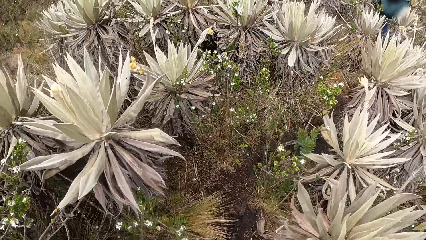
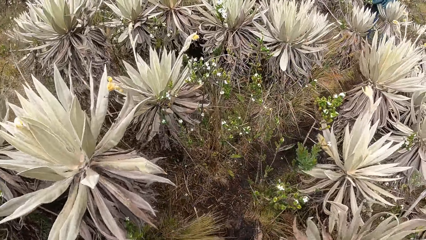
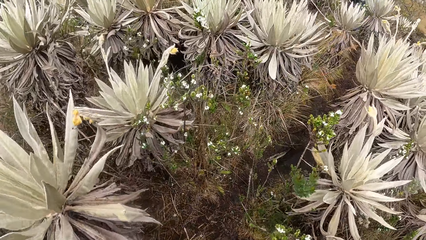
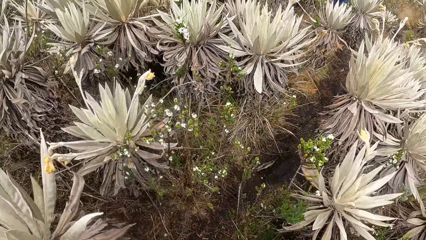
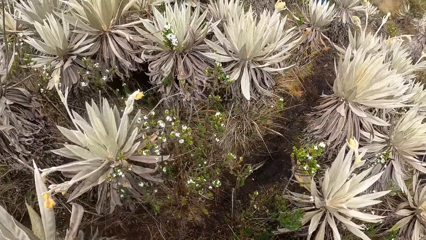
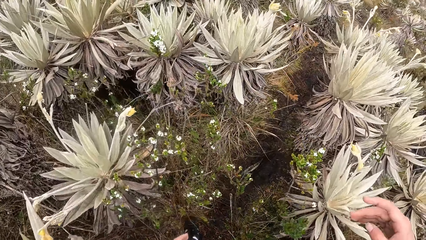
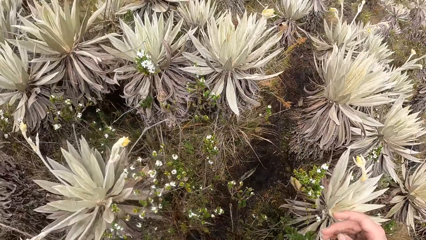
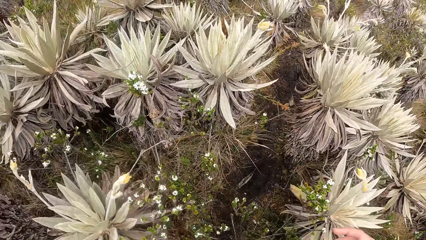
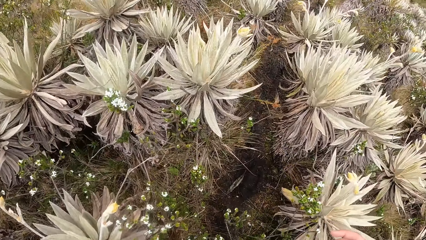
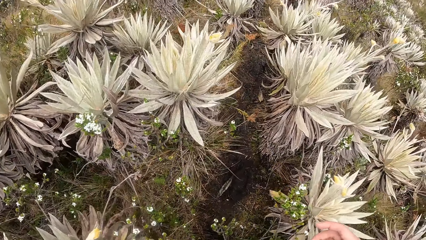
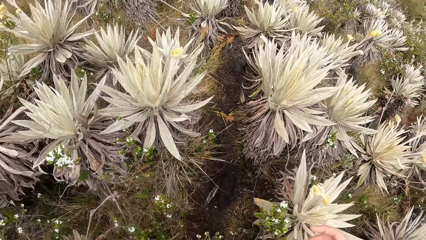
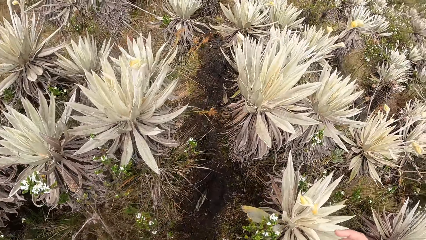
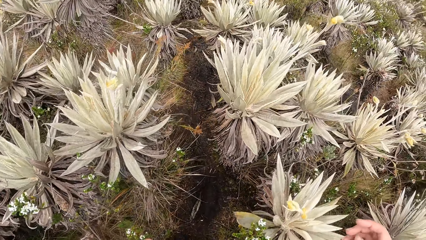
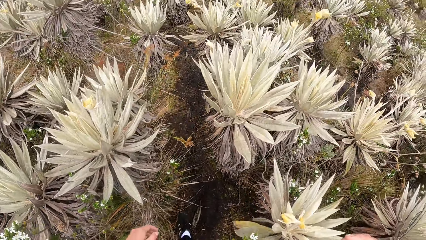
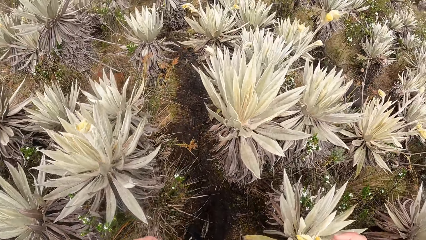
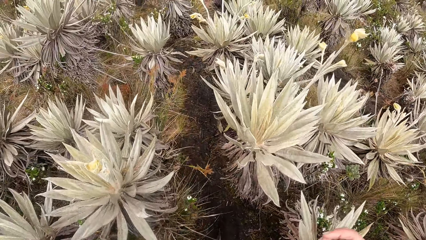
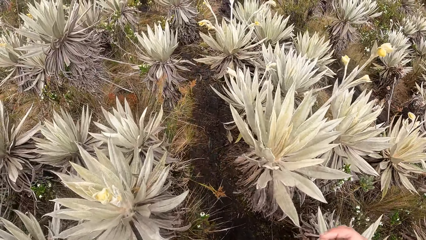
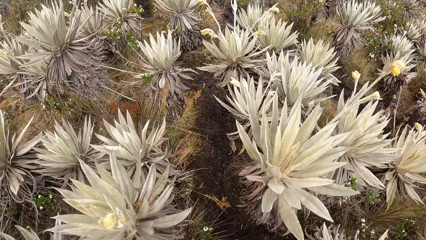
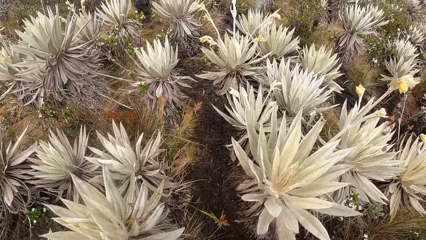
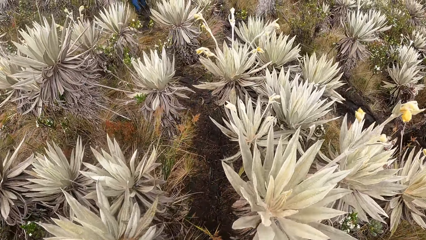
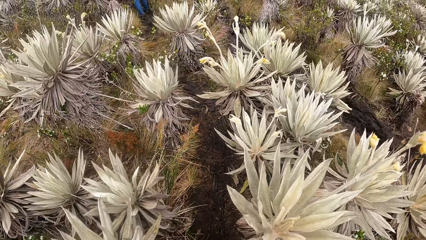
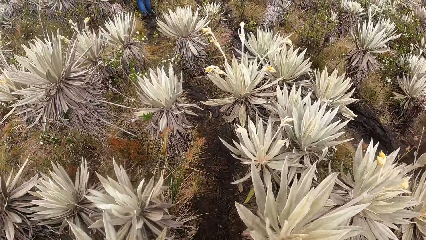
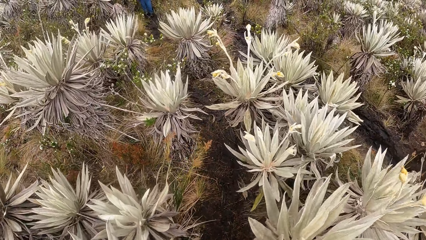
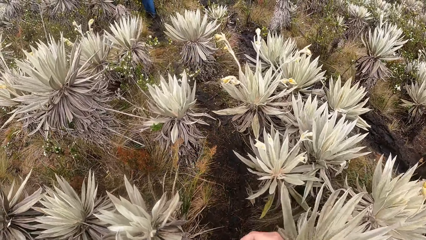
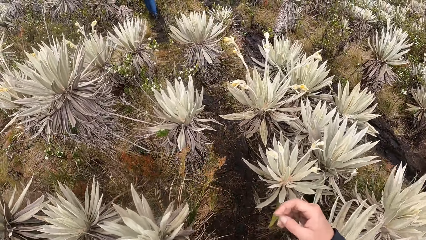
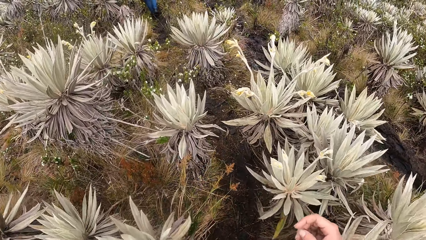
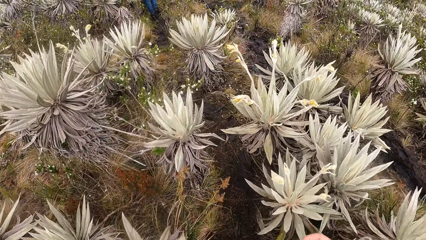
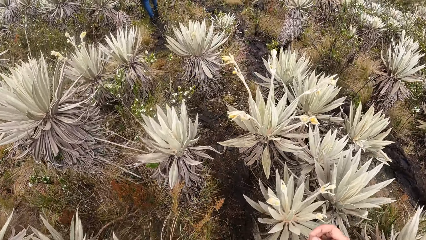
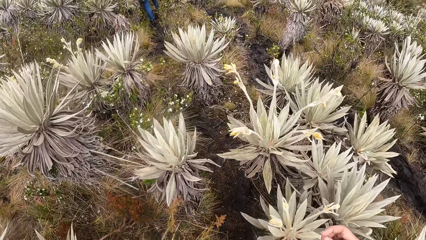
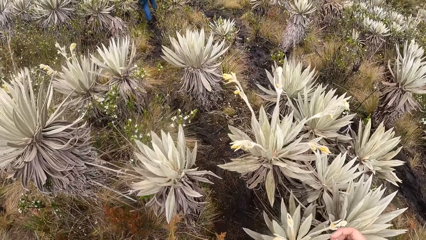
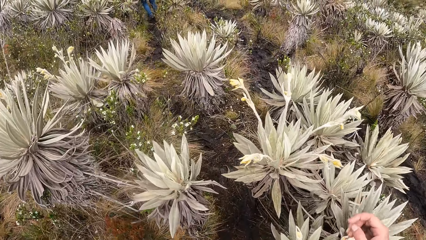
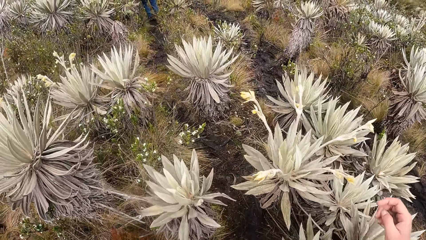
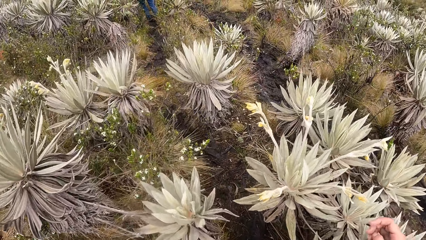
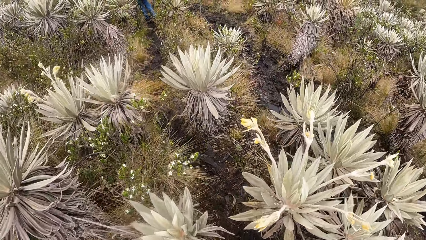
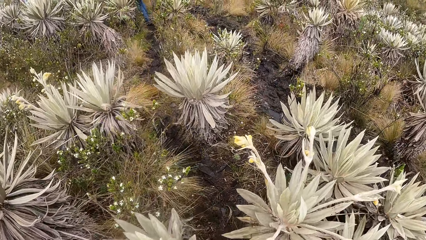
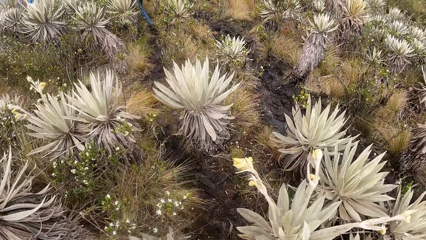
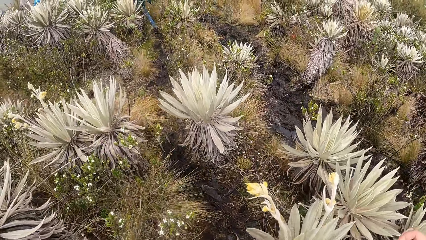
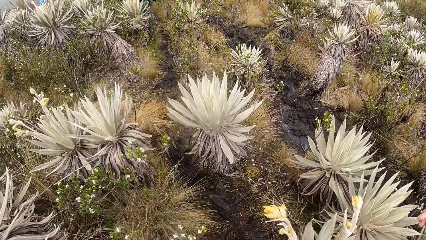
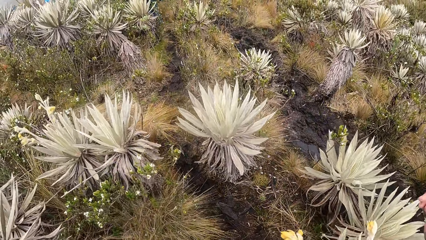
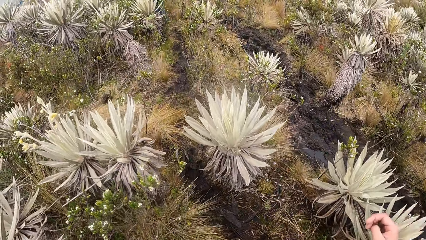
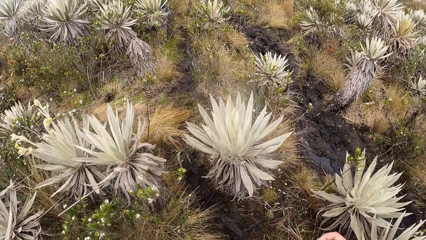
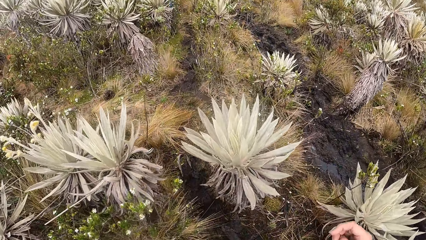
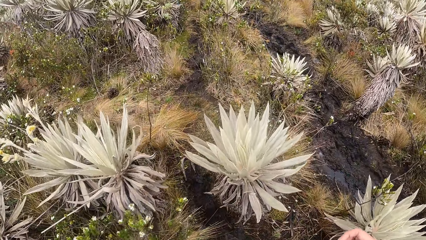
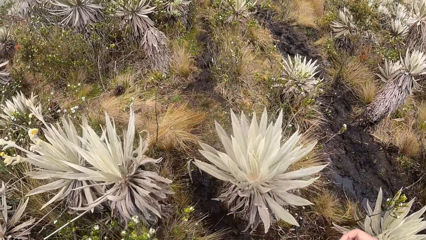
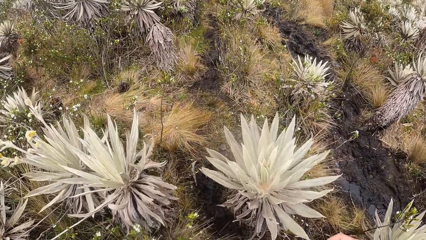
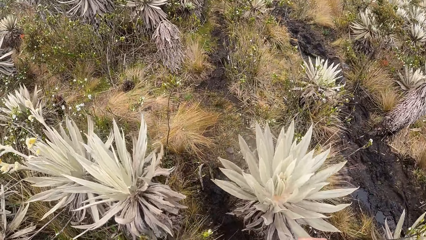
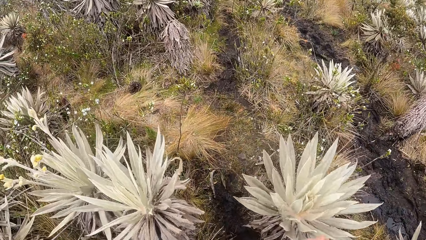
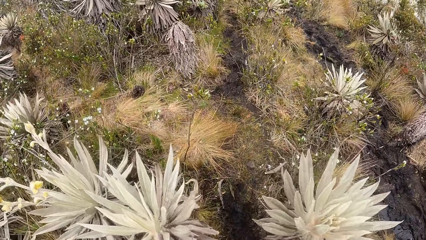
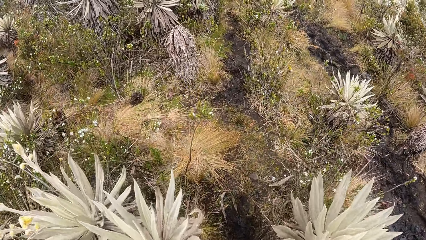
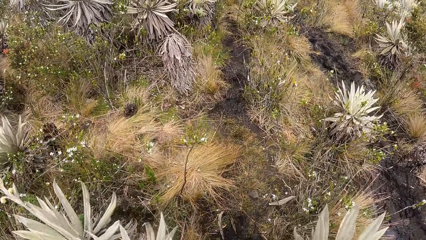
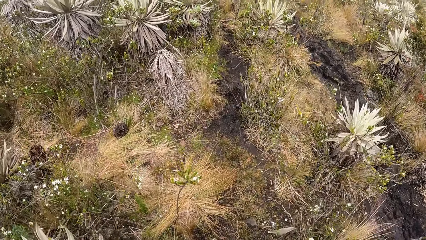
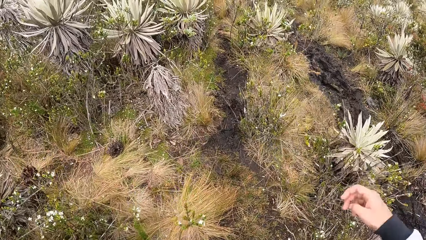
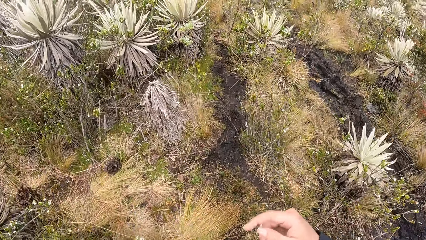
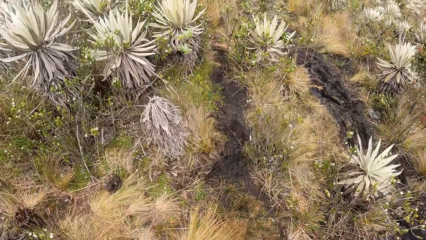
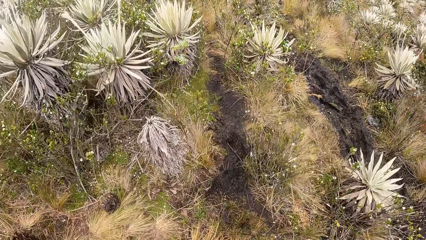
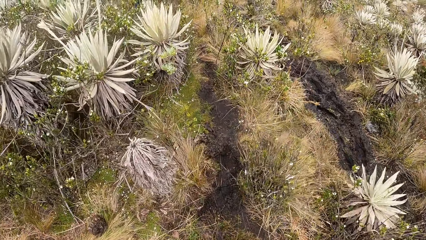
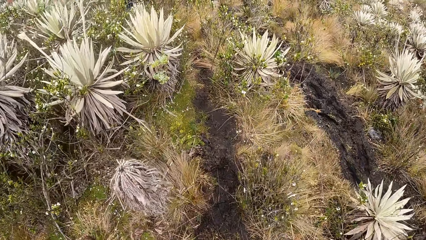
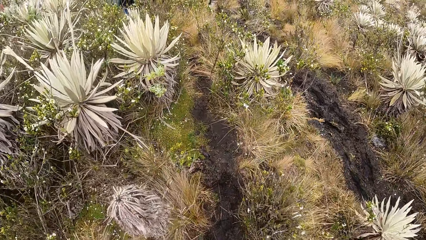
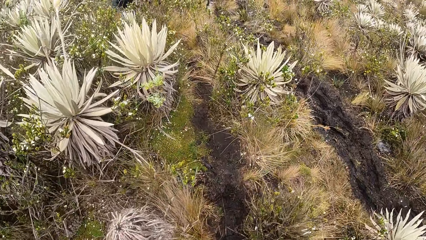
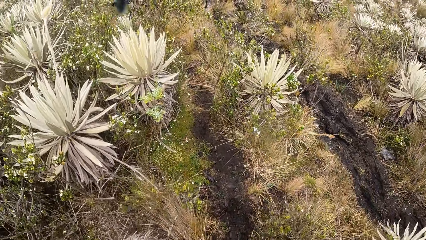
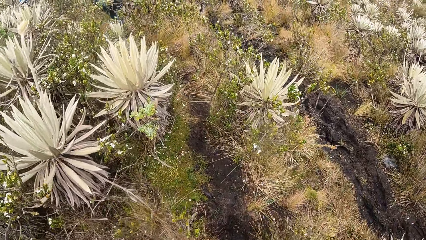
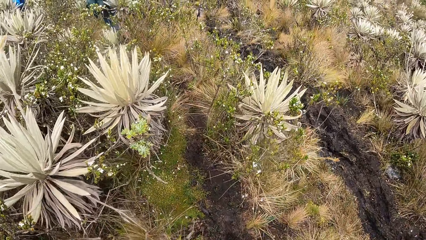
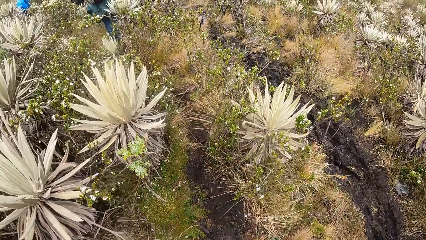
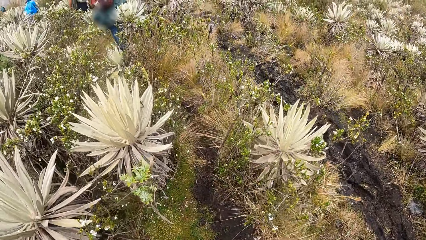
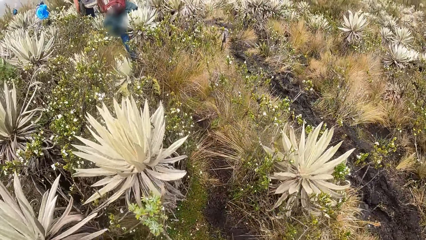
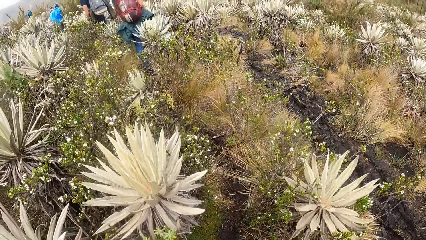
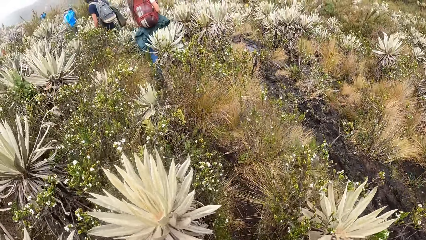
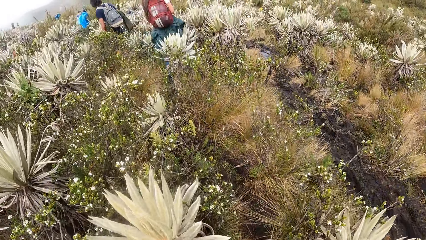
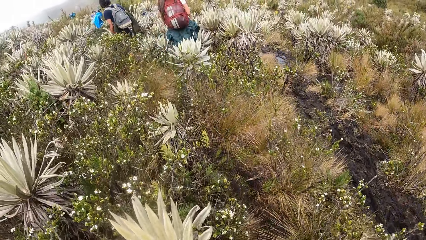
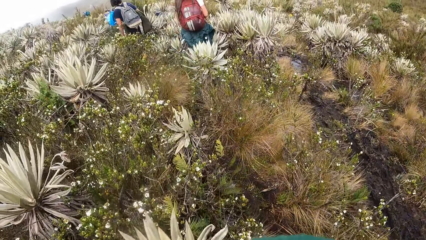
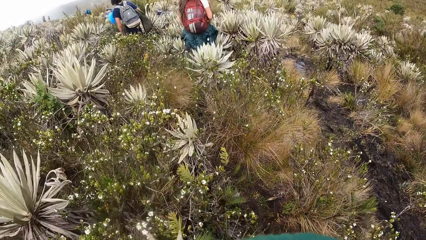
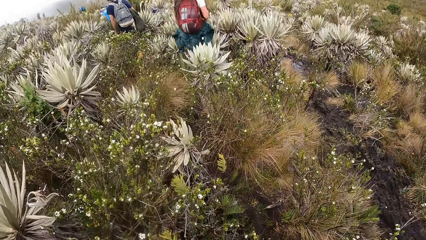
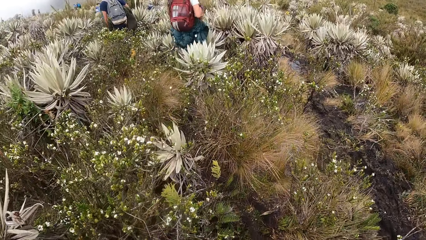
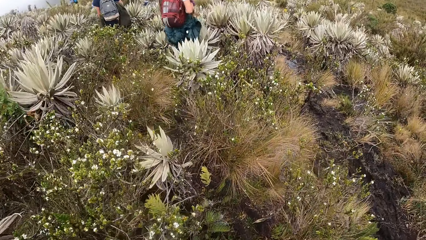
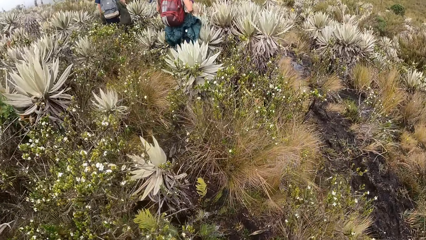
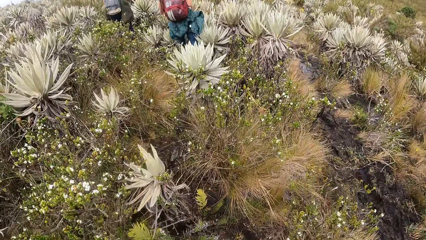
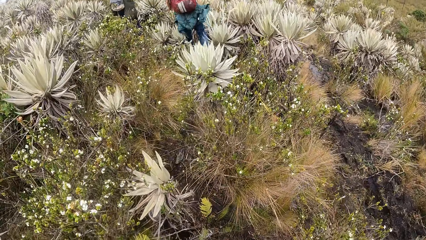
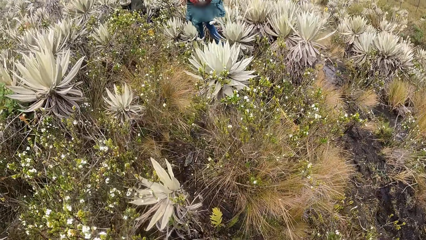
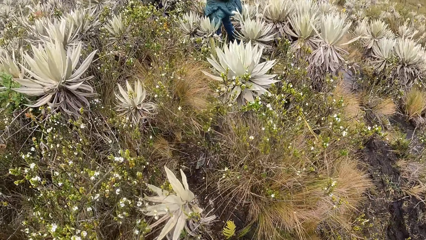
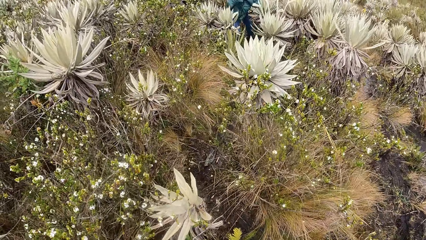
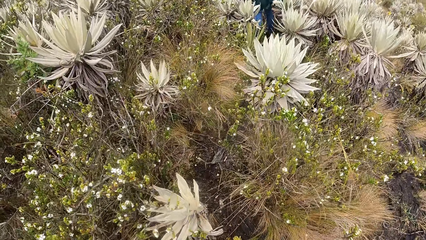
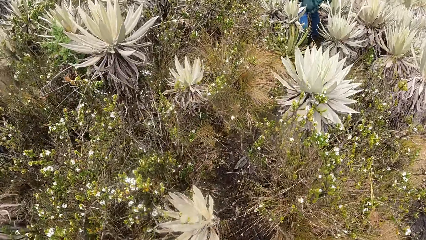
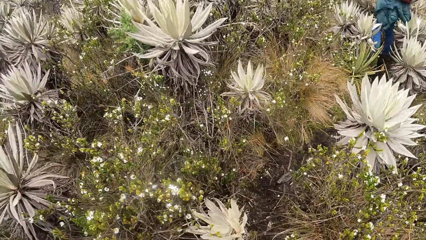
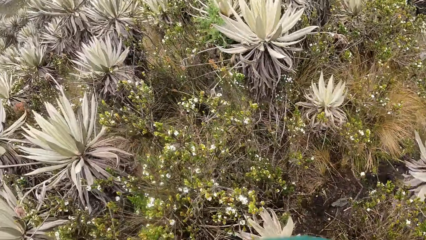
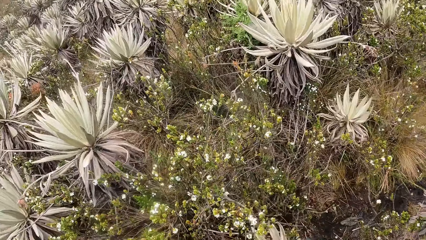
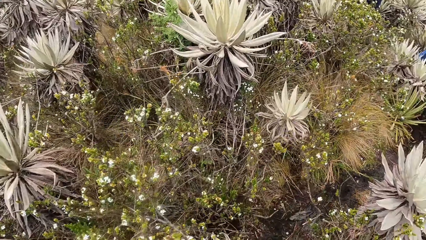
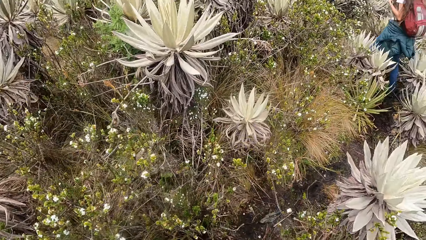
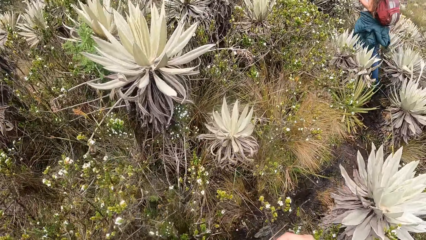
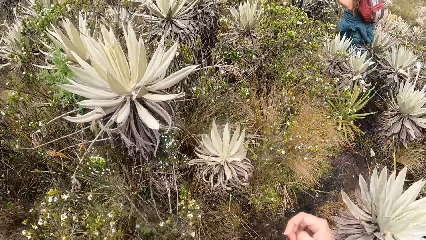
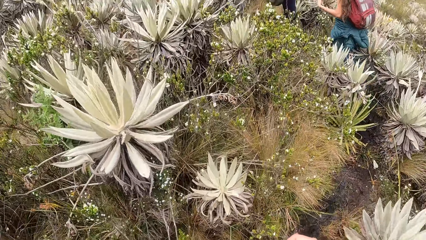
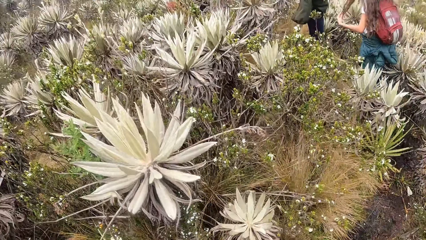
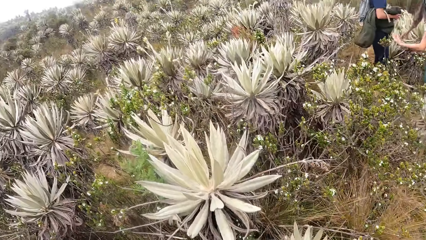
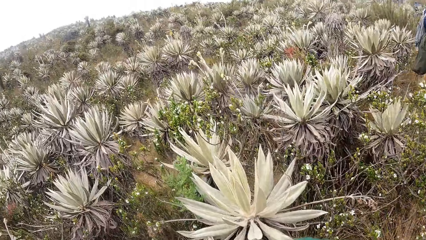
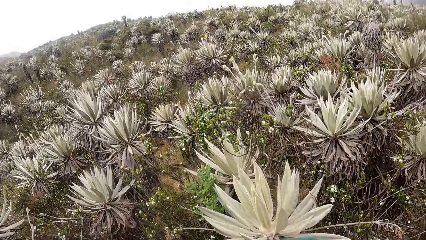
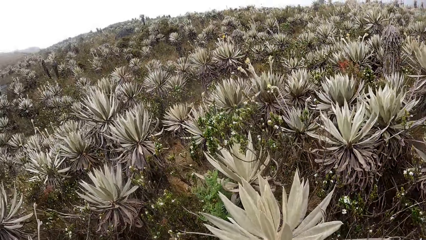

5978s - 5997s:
The camera wearer walks on a trail.
